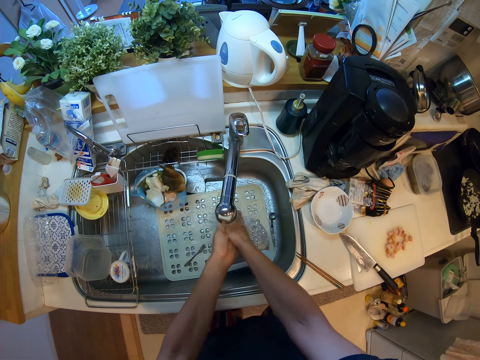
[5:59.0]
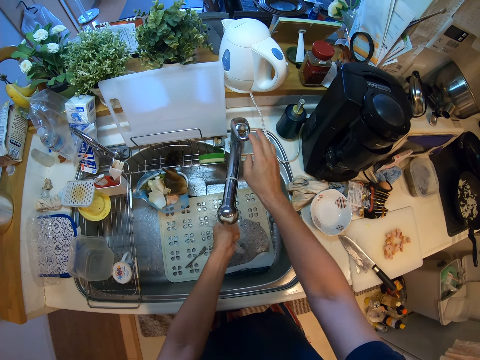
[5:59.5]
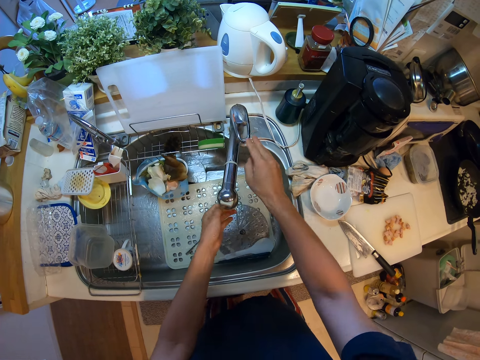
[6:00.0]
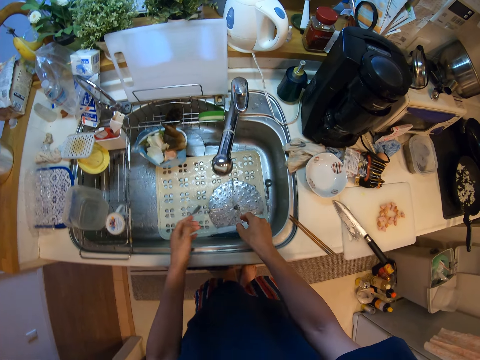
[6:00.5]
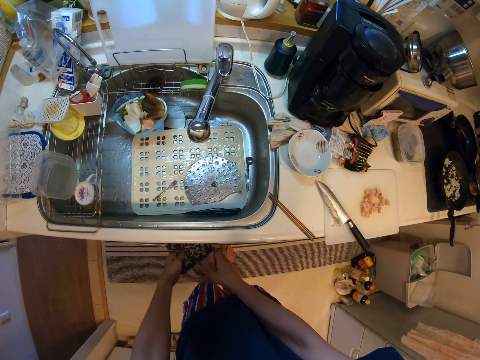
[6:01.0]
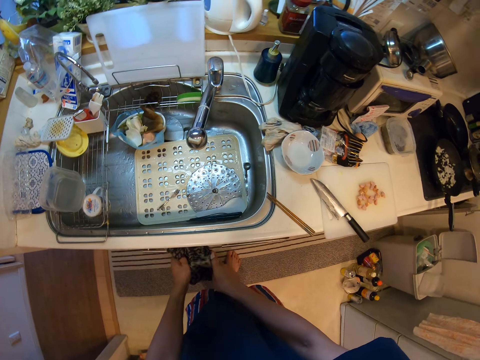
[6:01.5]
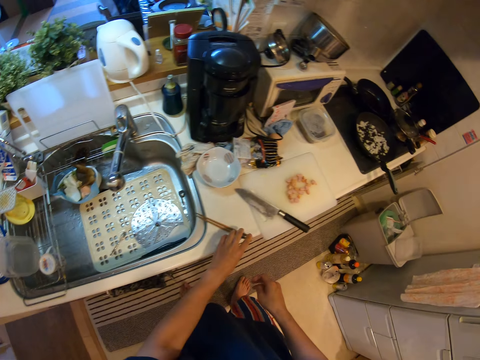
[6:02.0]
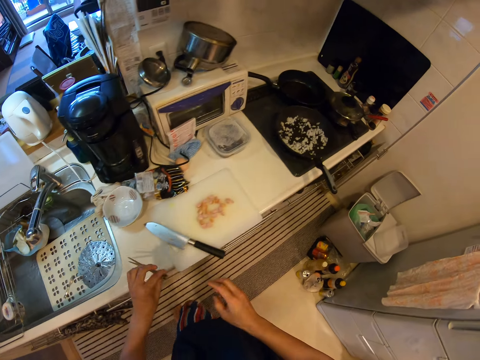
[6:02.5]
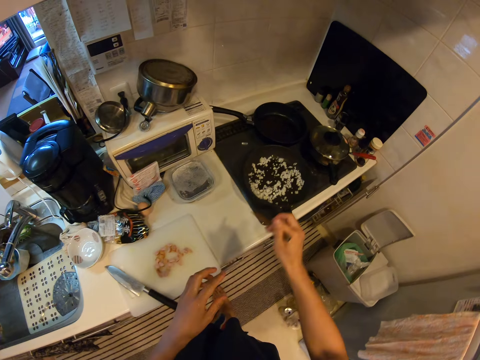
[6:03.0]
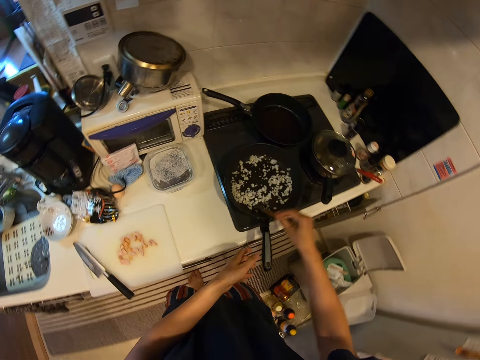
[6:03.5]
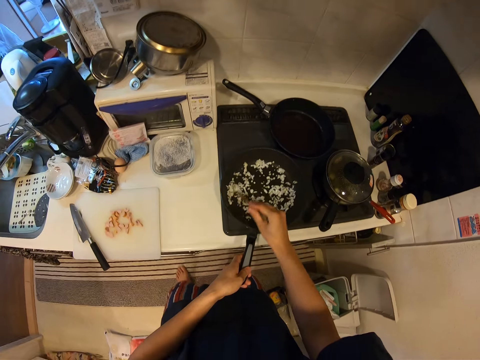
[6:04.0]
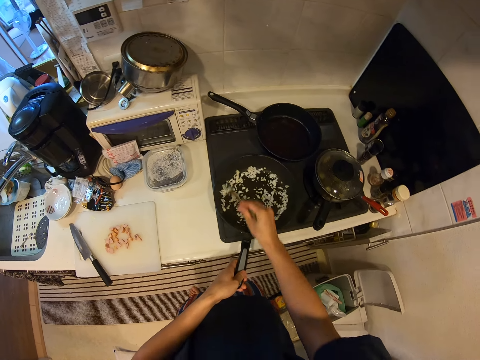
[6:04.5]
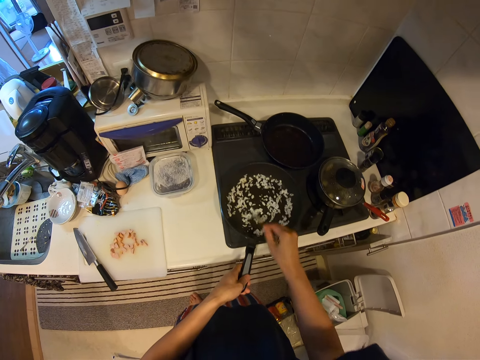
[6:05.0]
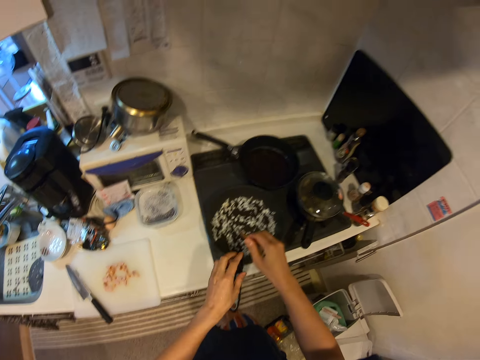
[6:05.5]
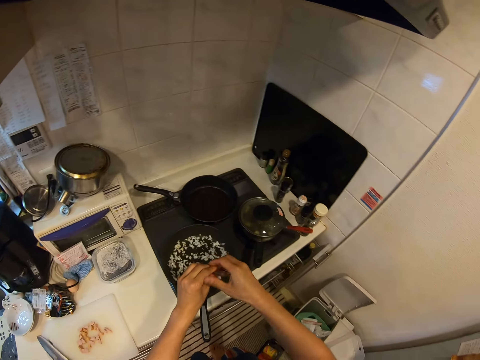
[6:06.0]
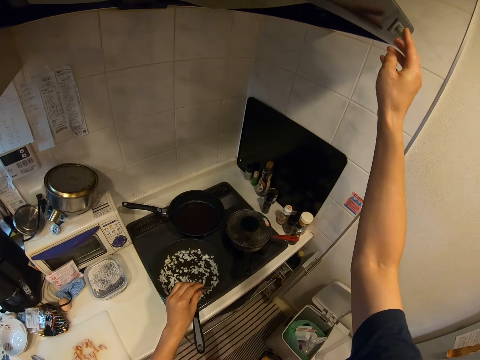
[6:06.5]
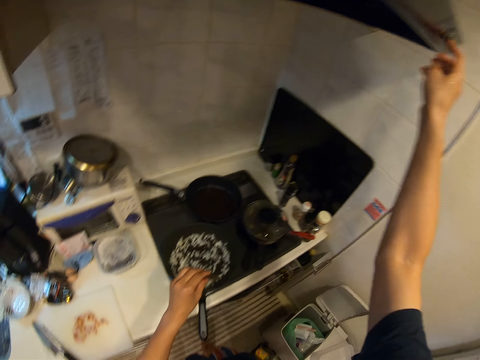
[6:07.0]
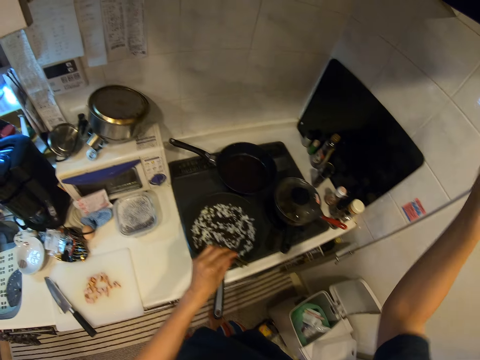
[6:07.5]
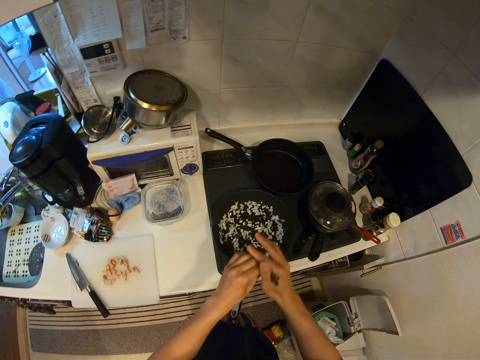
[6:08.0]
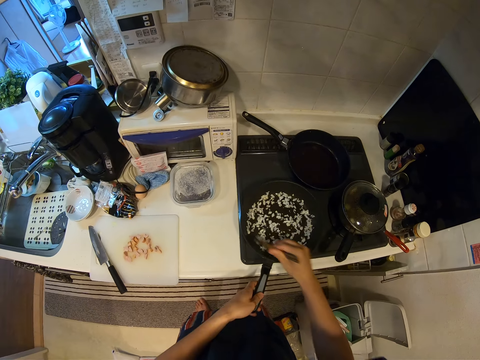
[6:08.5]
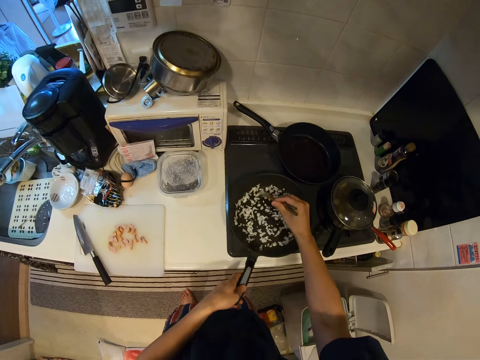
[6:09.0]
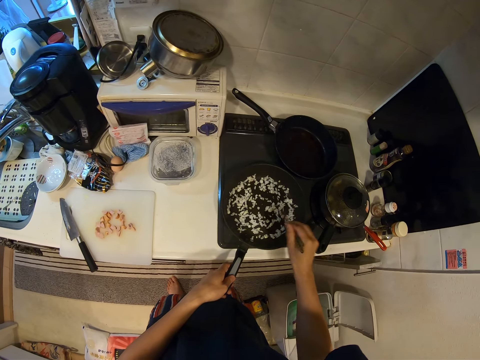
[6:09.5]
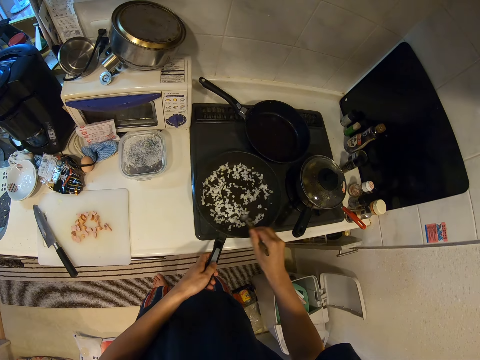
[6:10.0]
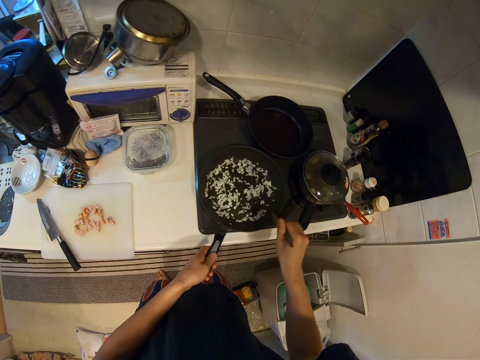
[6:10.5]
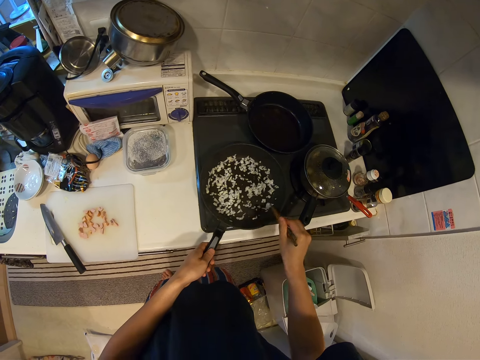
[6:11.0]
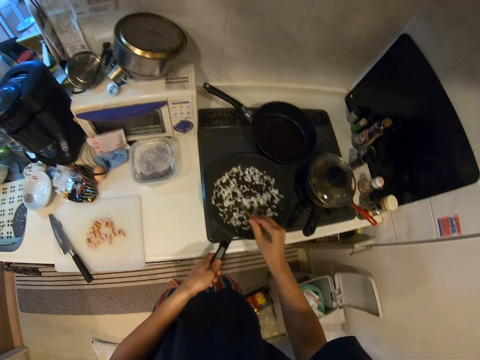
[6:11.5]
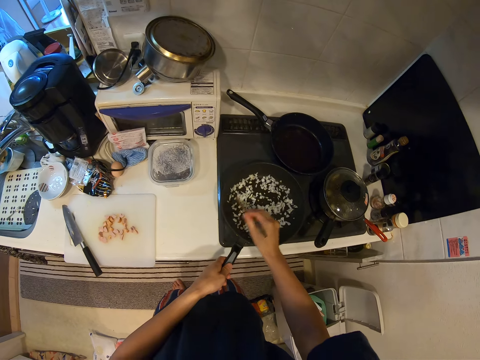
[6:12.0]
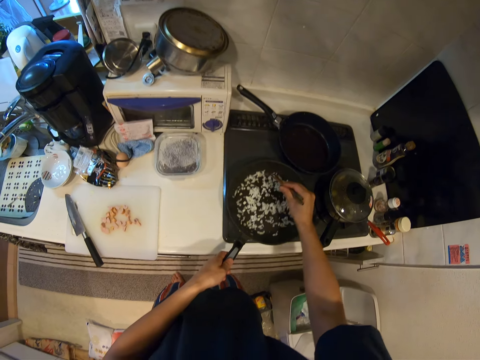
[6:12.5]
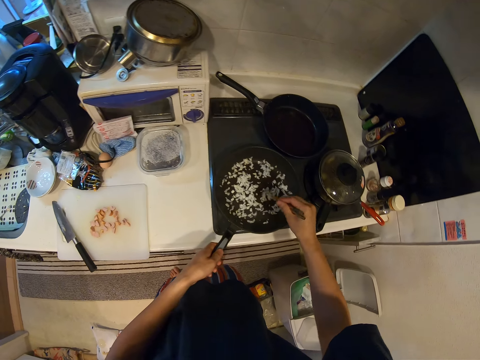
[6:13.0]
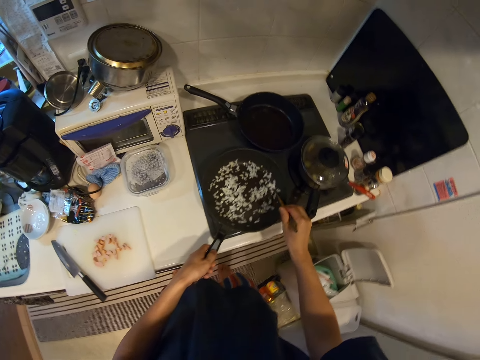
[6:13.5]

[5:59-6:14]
The camera wearer closes the tap. They wipe the hands. They pick up the chopsticks. They hold the chopsticks. They mix the onion. They hold the pan handle. They hold the chopsticks. They press a button. They hold the chopsticks. They mix the onion.

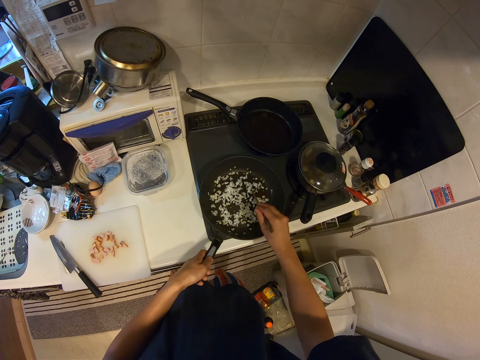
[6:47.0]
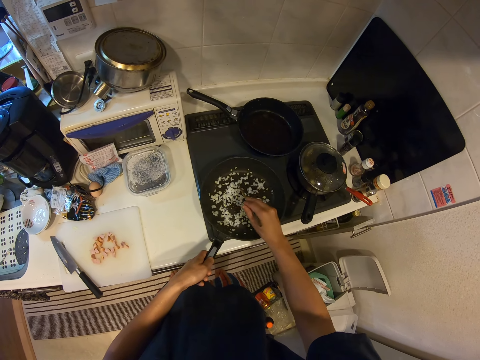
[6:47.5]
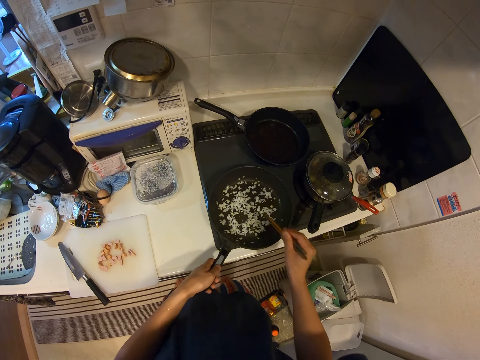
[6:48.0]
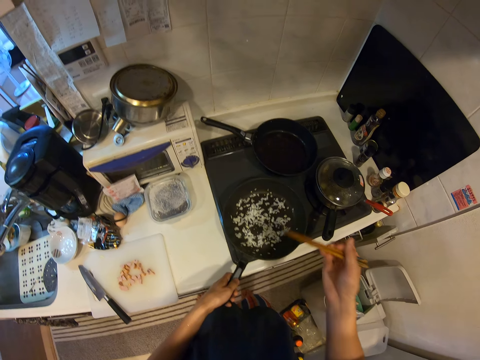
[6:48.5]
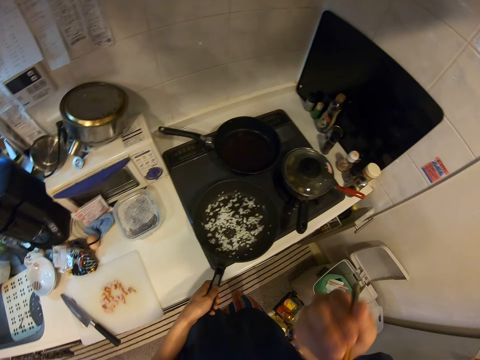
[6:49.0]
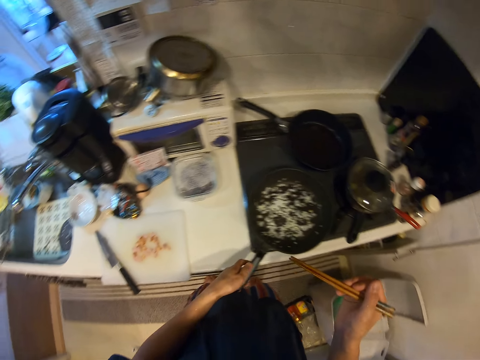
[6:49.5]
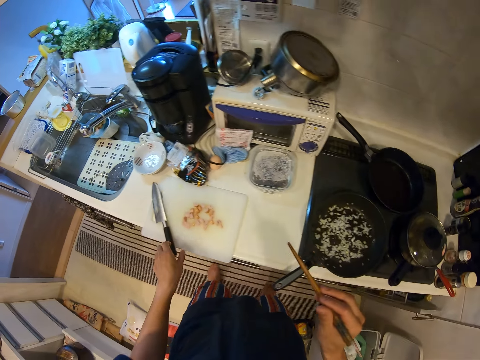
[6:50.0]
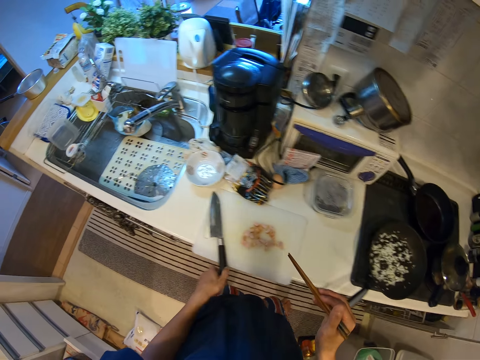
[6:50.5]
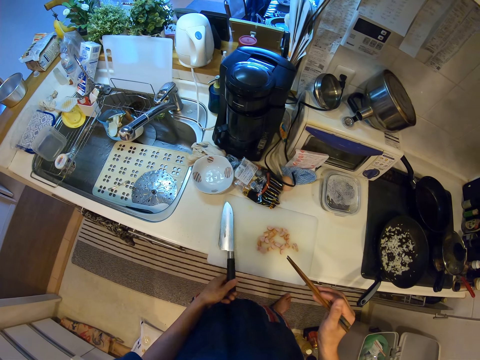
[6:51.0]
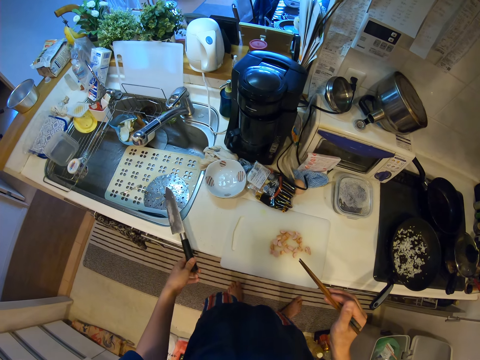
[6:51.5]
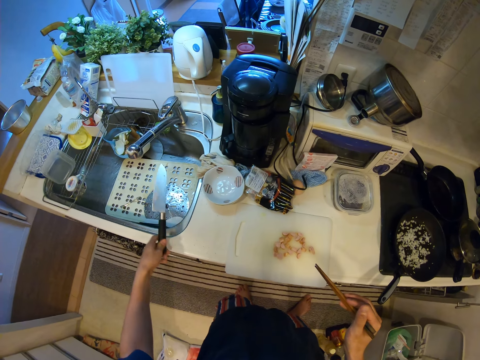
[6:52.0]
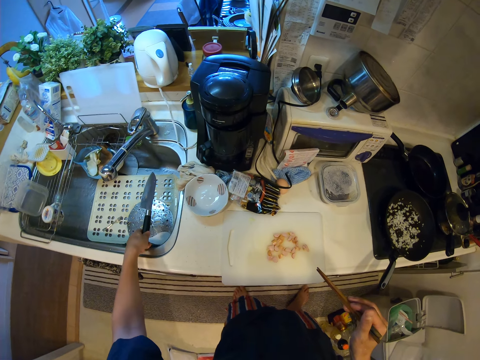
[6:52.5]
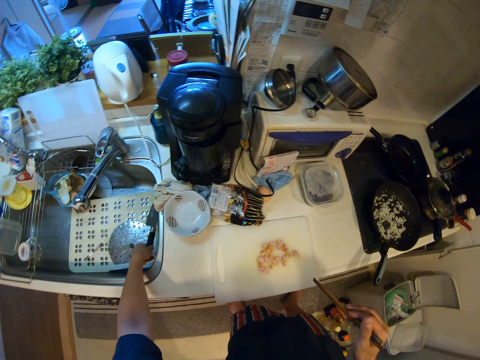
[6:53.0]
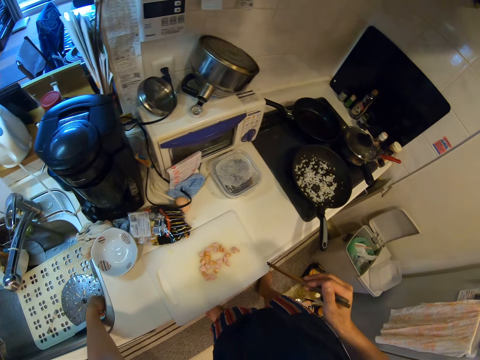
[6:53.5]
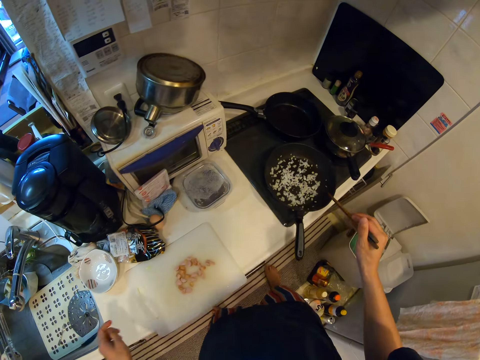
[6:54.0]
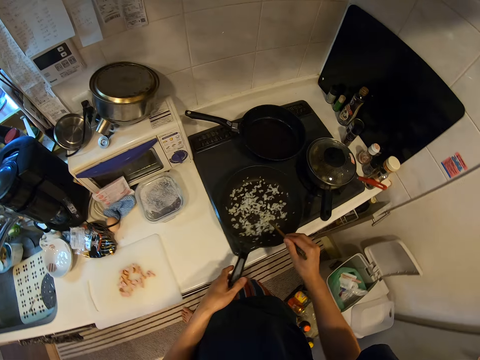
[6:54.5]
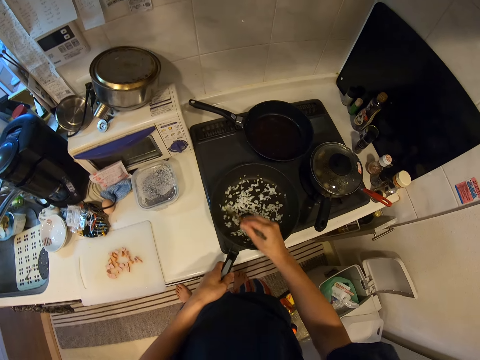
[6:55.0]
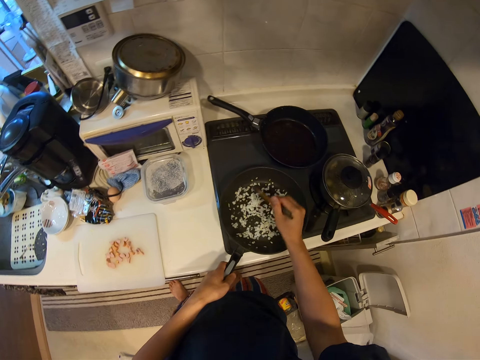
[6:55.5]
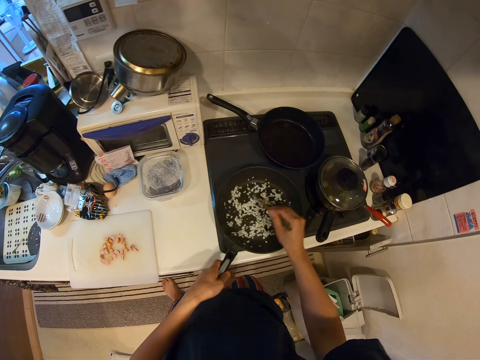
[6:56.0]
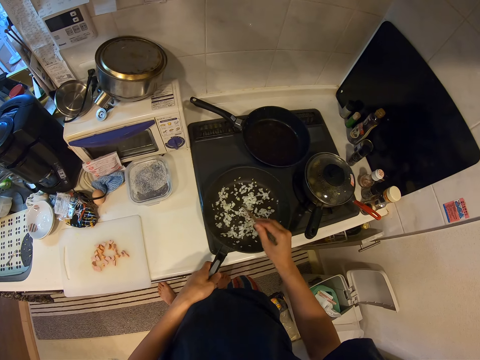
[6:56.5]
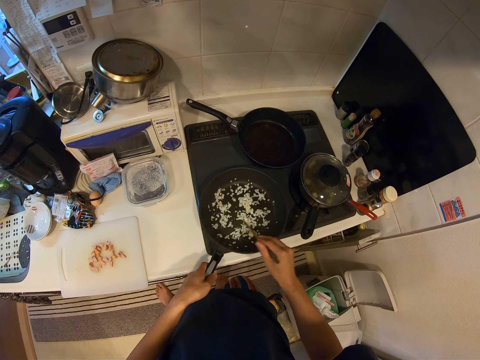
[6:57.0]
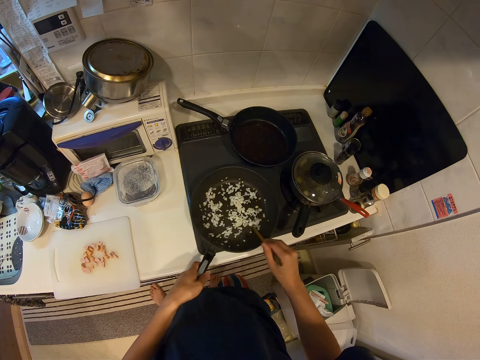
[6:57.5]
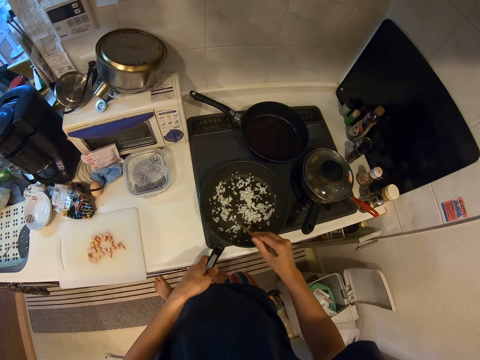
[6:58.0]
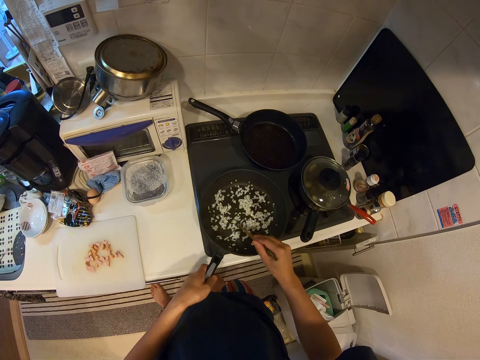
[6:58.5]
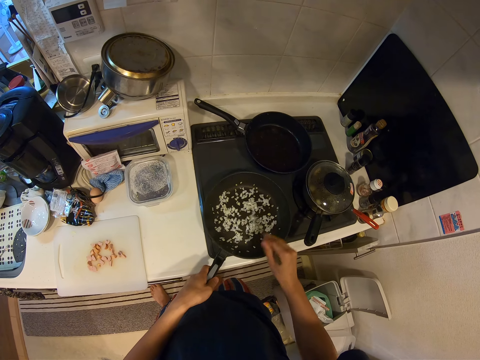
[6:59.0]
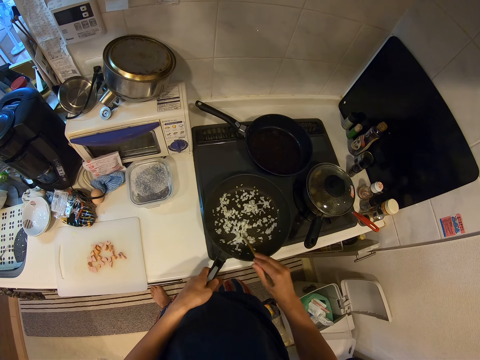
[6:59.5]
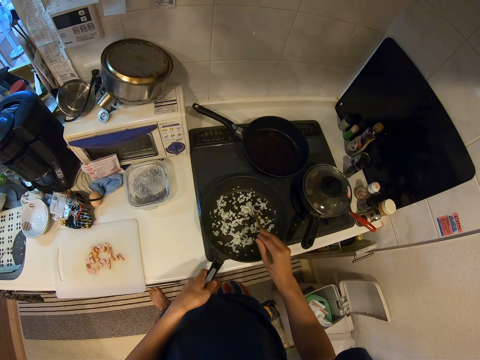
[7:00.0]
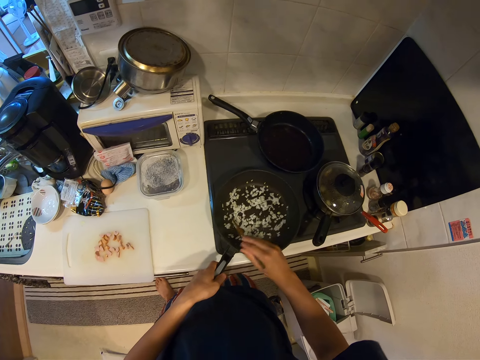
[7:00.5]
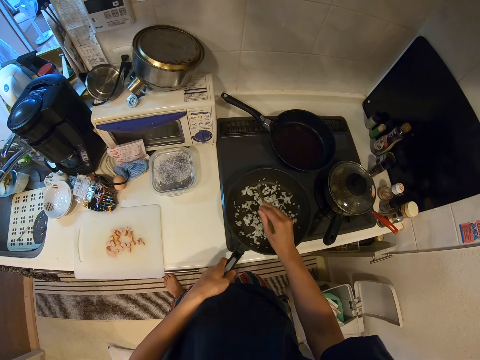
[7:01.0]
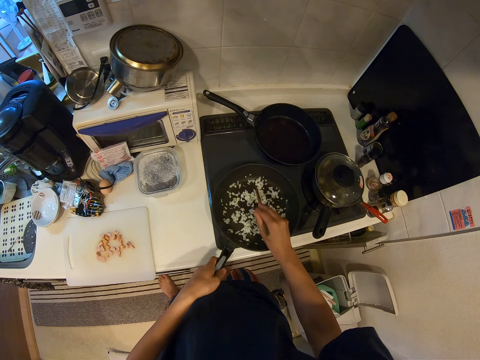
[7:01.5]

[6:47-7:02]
The camera wearer holds the chopsticks. They pick up the knife. They put the knife in the sink. They hold the pan handle. They mix the onion.
